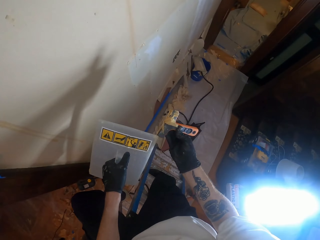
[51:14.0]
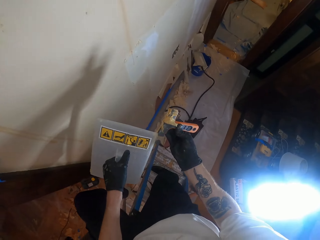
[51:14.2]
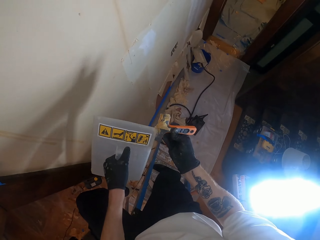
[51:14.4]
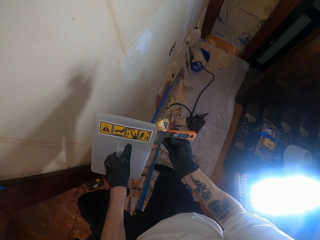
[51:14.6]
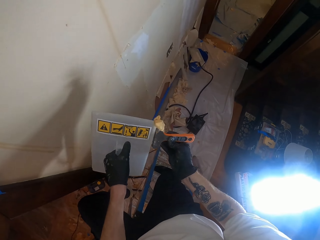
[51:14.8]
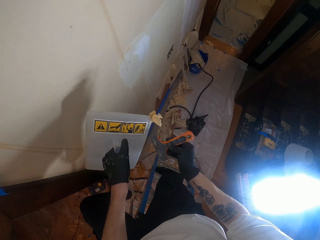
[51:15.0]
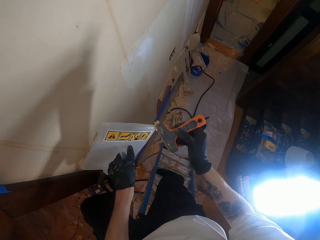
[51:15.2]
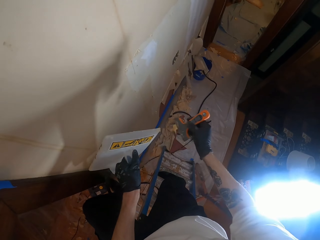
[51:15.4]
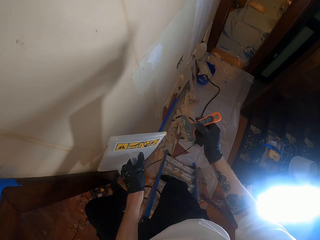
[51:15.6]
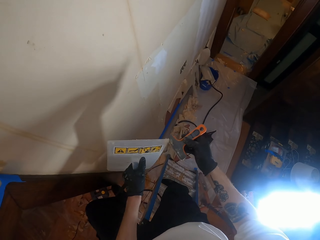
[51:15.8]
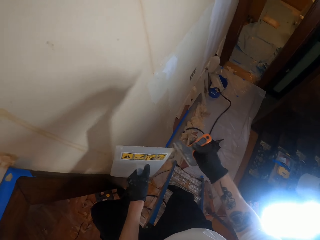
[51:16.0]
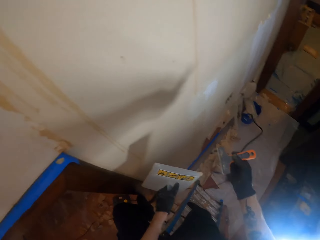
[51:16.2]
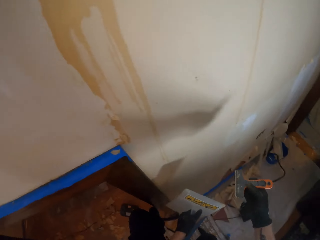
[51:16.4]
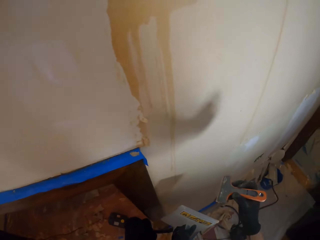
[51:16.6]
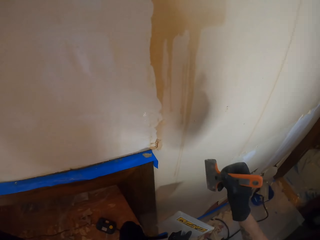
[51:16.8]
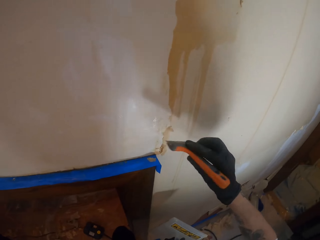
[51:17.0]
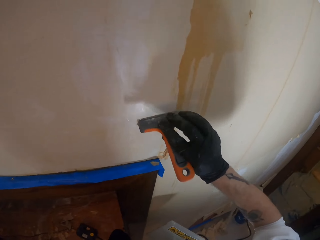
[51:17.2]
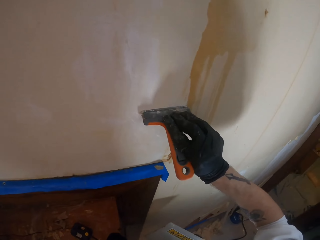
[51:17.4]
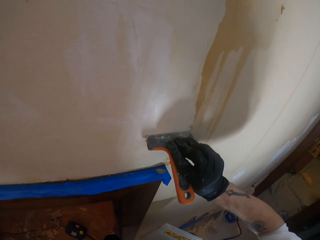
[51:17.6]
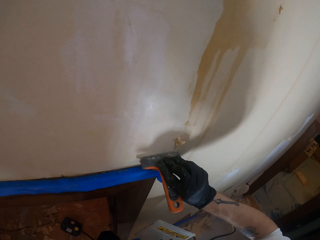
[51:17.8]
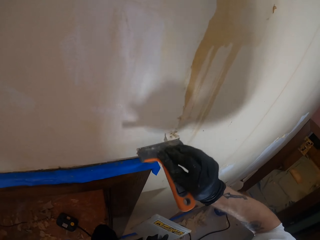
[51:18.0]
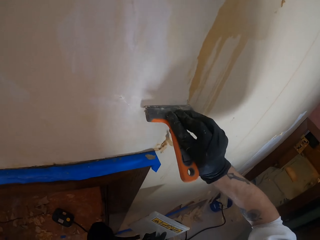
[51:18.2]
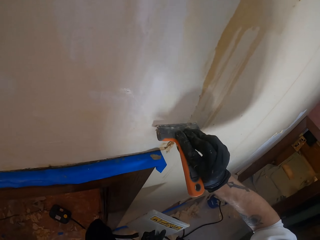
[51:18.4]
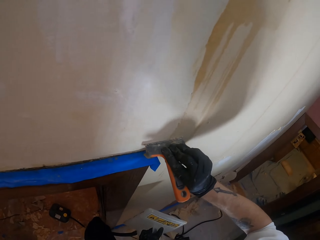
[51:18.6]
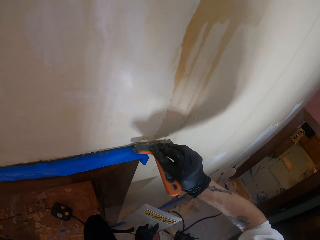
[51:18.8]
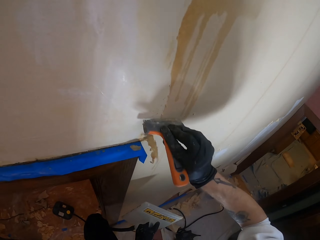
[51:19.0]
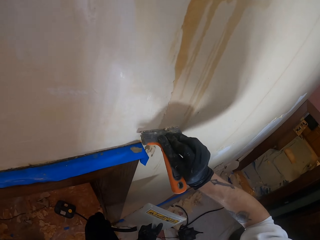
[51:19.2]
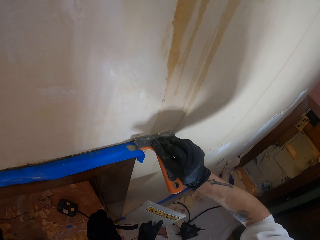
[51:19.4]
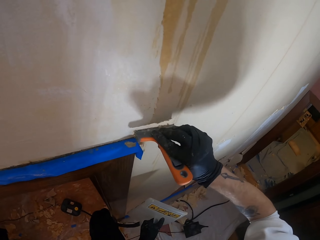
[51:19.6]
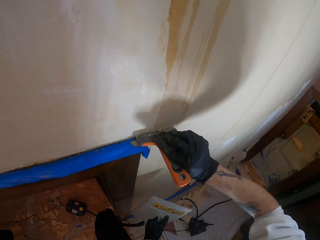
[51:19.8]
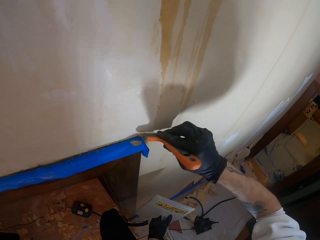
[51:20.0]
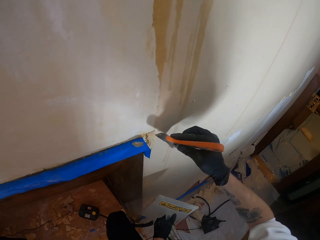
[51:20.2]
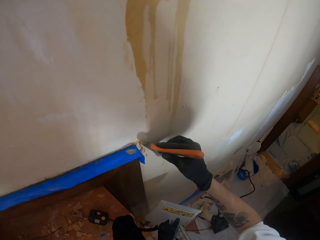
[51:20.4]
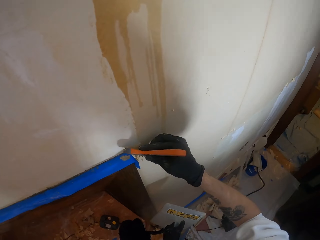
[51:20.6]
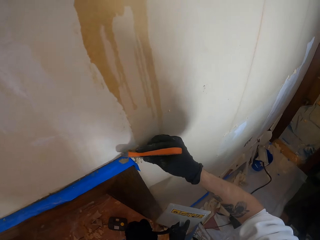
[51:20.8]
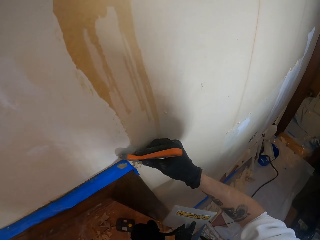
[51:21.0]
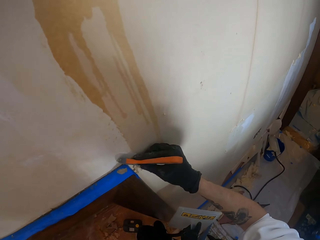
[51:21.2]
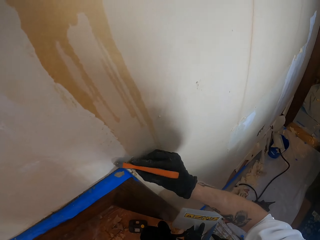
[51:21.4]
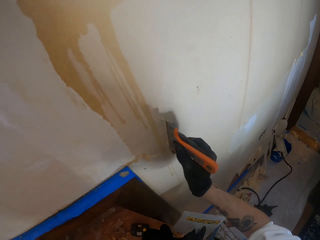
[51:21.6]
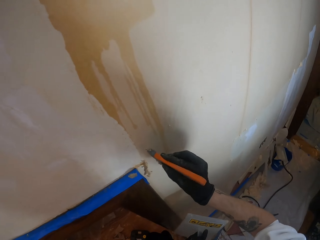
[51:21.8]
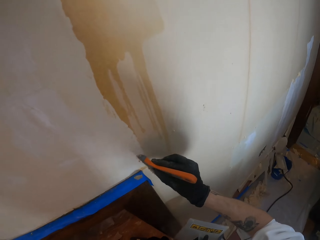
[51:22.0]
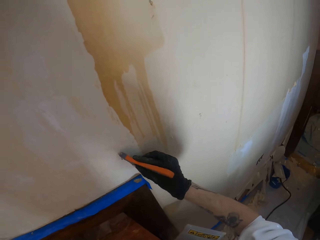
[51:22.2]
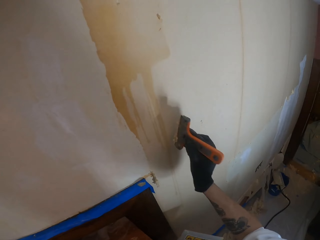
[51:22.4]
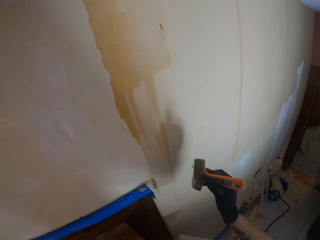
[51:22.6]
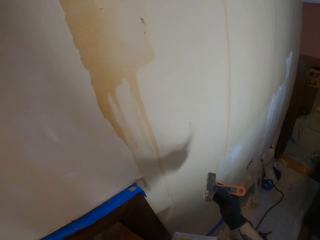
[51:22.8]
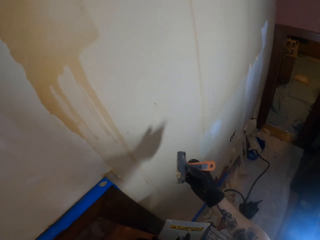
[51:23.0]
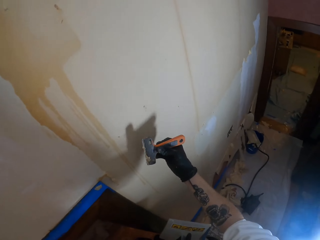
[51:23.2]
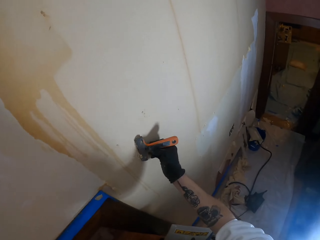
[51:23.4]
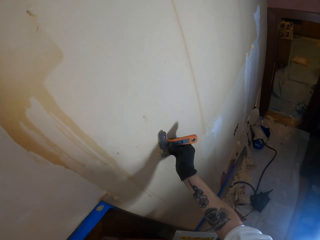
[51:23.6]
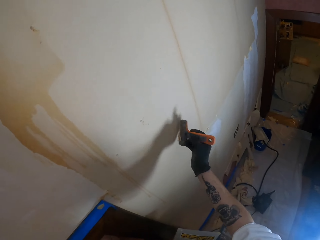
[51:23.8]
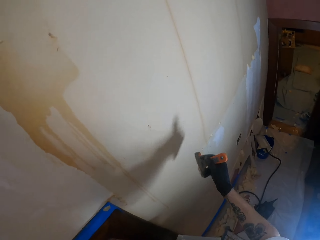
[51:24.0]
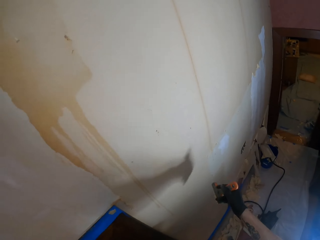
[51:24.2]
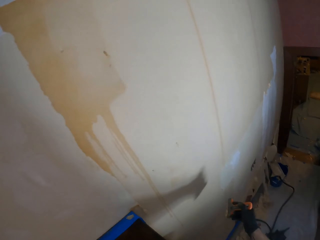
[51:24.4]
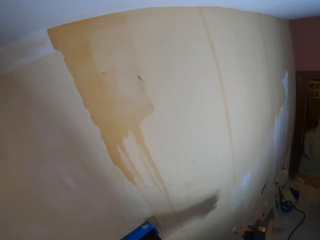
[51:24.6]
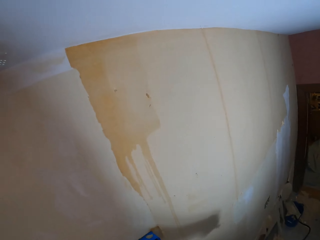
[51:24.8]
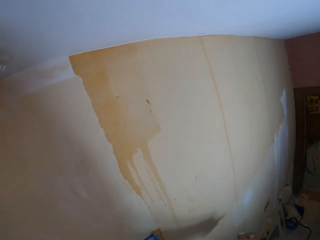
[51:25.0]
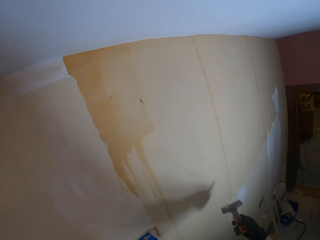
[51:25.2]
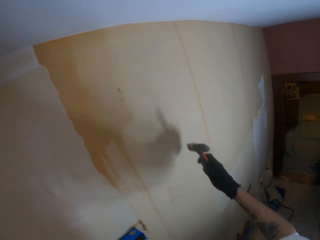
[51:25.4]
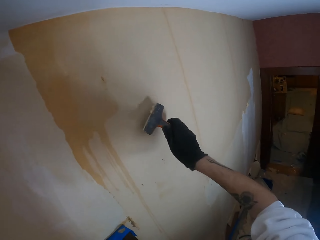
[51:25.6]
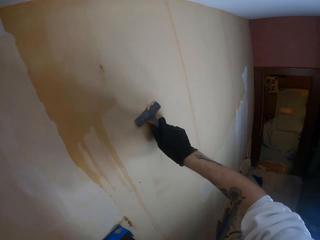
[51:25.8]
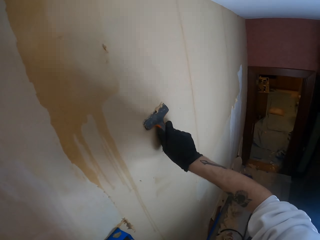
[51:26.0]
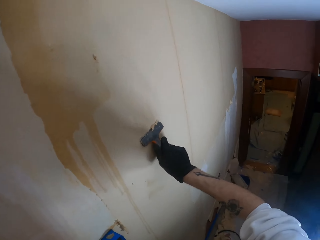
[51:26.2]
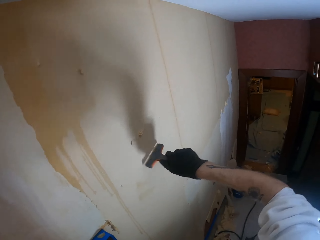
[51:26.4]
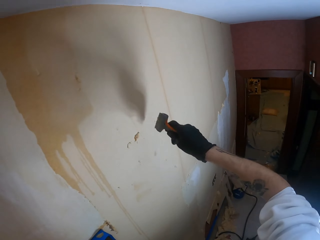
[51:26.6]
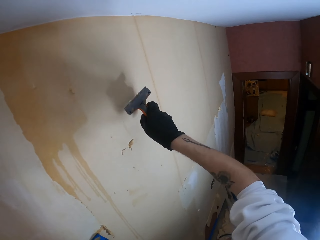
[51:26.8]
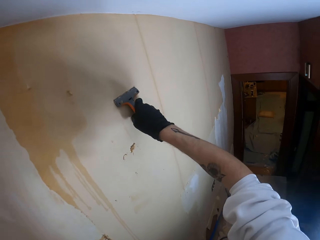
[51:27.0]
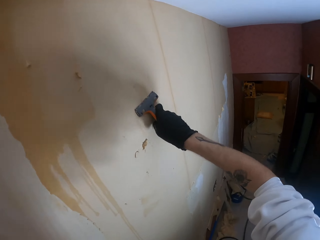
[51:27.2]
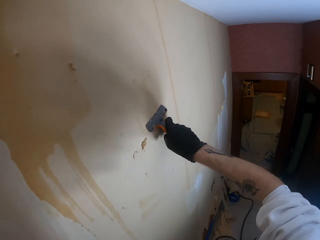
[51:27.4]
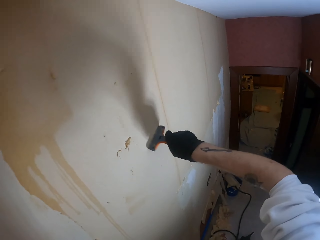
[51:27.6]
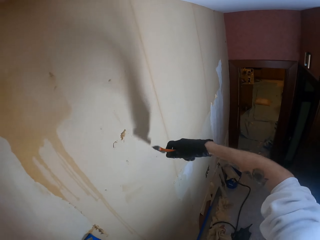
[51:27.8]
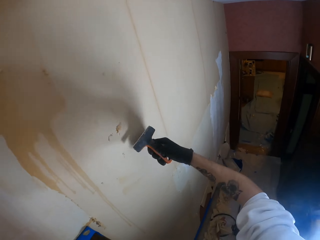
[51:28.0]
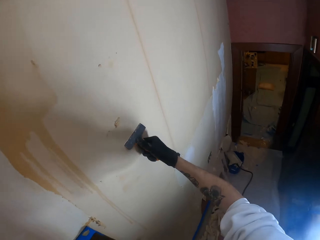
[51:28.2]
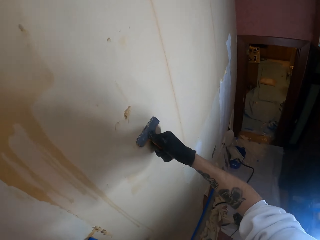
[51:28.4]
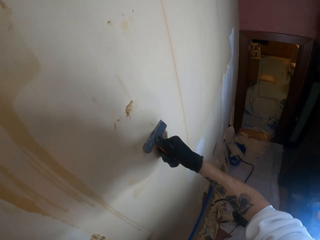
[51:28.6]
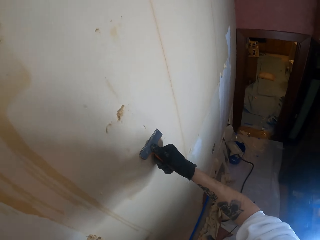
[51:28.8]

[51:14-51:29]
The camera wearer removes stuck wallpaper from the hand scraper. He drops the wallpaper on the floor. He scrapes the wallpaper. He pushes the wallpaper aside with the hand scraper. He scrapes the wall and drops his hand. He turns the hand scraper. He removes the wallpaper from the tool. He scrapes the wallpaper.

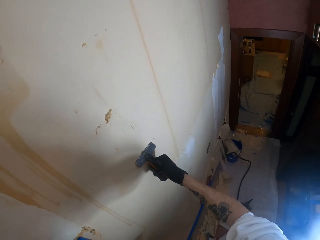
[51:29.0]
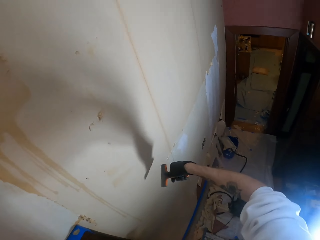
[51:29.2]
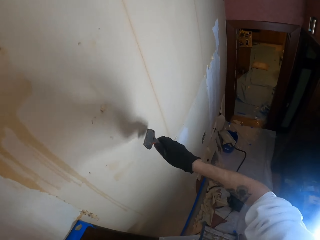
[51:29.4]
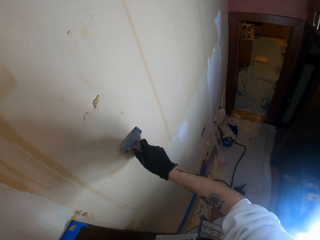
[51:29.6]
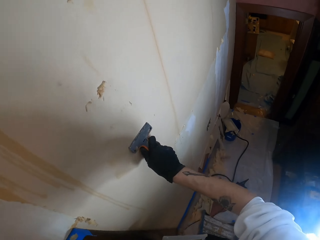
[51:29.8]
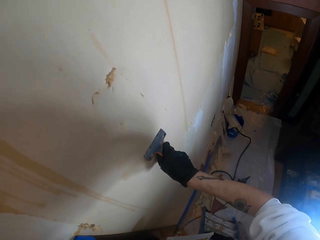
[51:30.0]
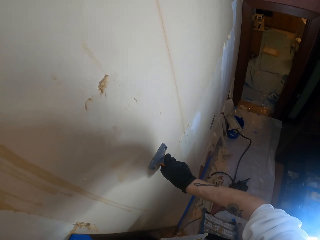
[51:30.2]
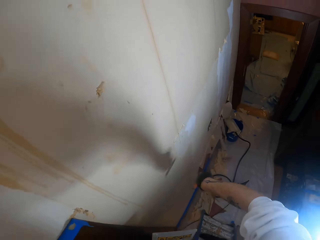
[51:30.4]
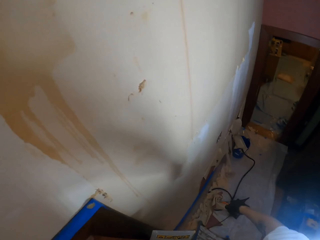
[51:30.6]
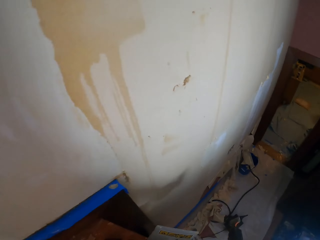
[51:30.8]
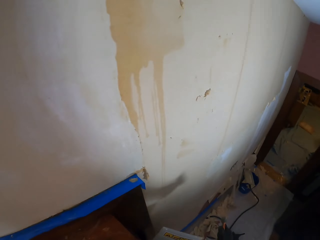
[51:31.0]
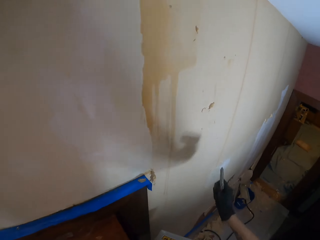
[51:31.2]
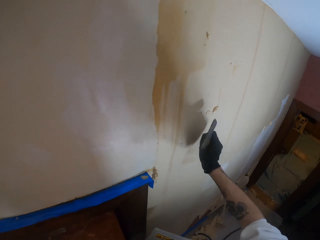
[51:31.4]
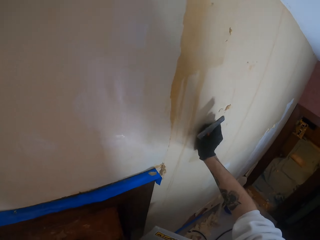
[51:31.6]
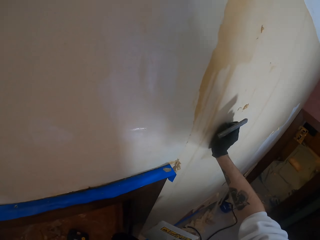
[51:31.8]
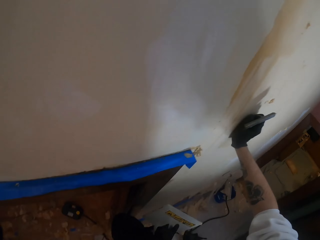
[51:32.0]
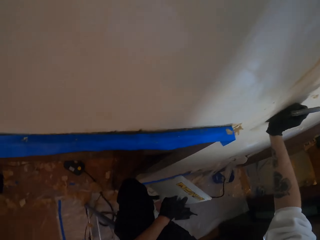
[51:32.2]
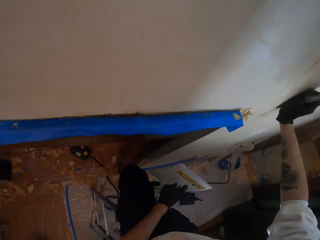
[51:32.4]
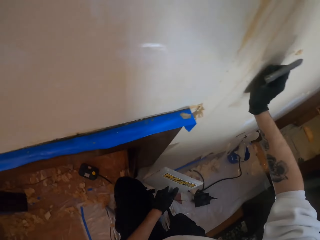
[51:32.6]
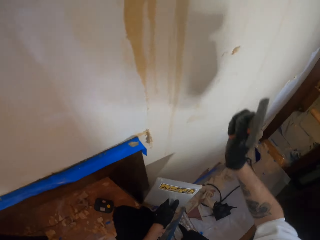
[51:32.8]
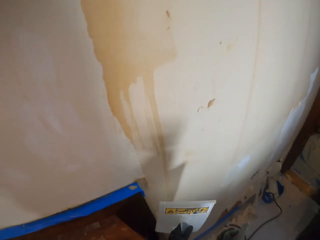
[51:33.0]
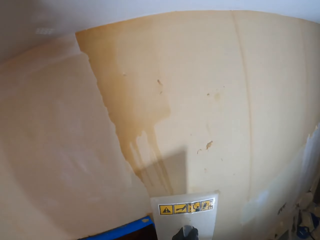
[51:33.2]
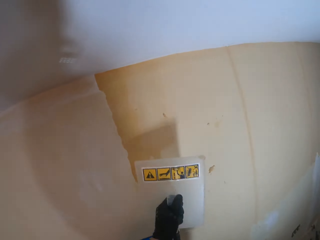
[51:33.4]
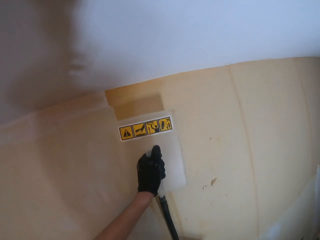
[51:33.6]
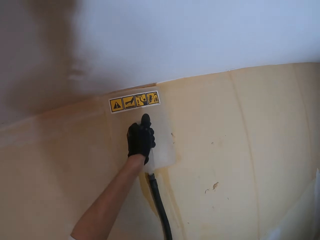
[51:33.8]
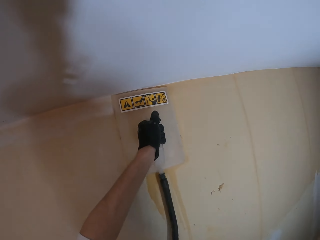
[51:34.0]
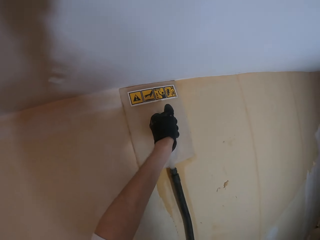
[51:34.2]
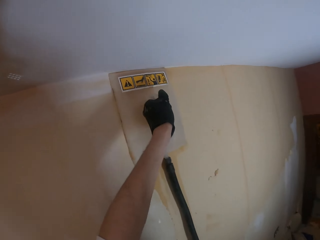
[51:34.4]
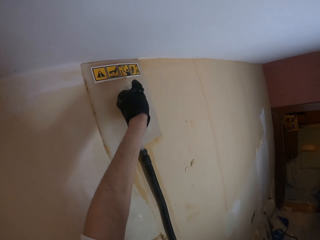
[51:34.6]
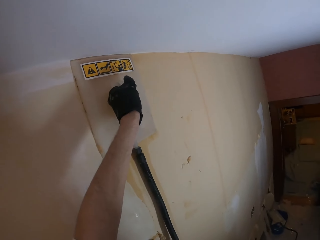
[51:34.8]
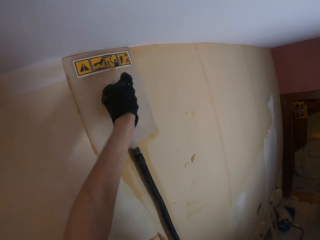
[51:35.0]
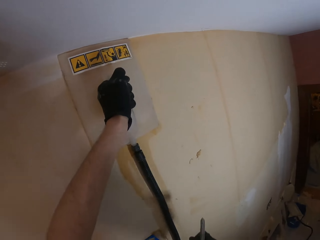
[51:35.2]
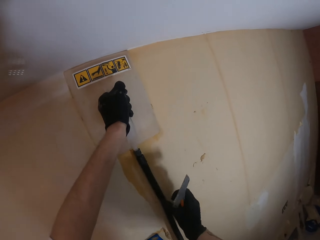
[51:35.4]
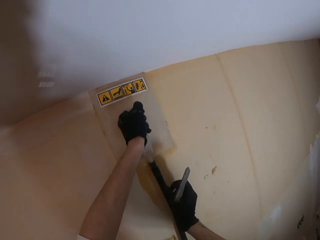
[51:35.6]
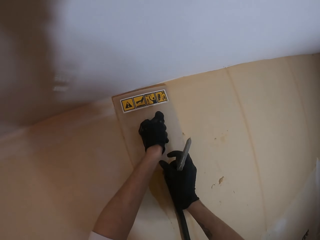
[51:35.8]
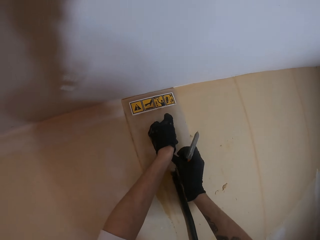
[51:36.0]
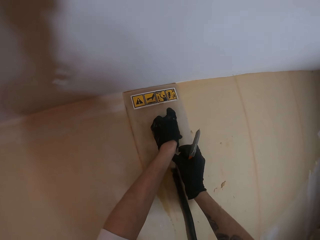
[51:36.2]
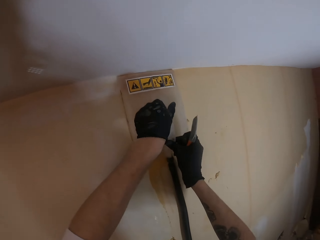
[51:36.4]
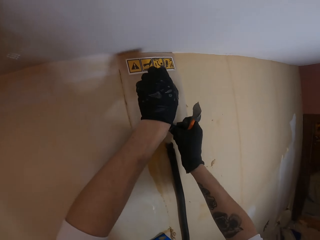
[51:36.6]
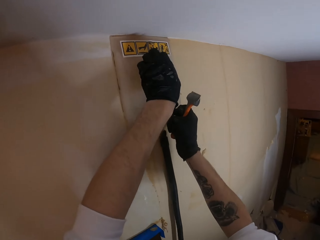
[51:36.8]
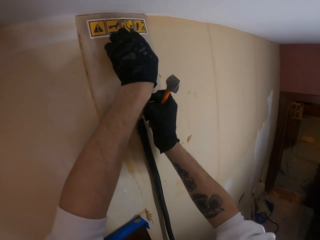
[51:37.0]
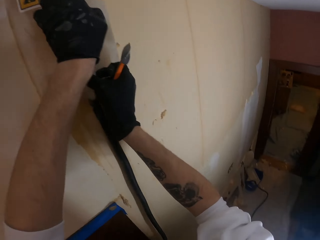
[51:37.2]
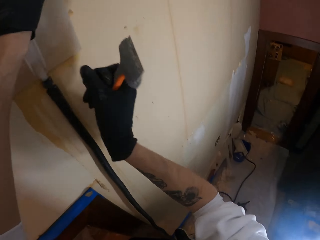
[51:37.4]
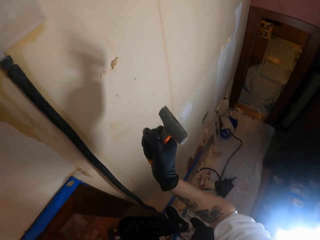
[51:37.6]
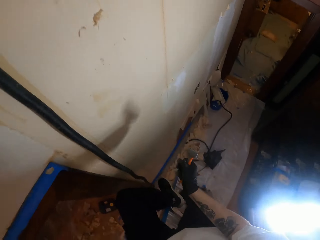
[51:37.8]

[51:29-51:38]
The camera wearer holds the wallpaper with his hand. He puts the steam remover on the wall. He holds the steam remover firmly.
